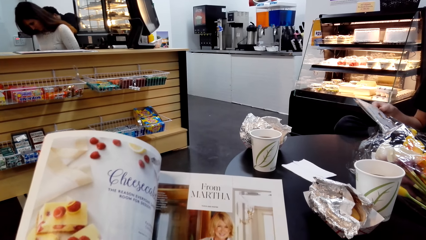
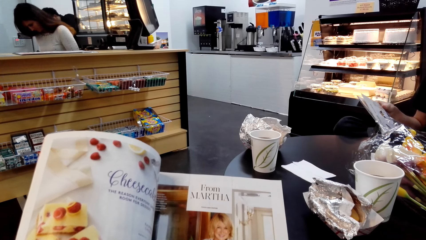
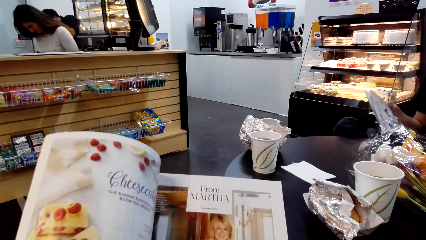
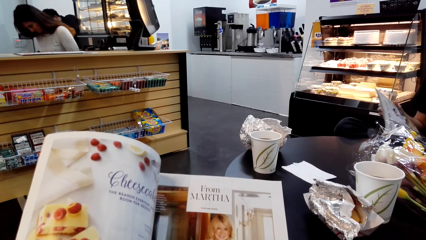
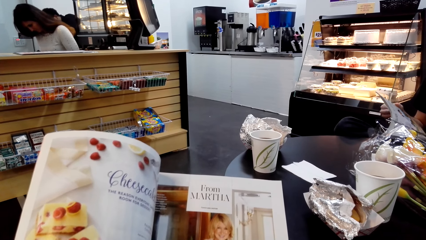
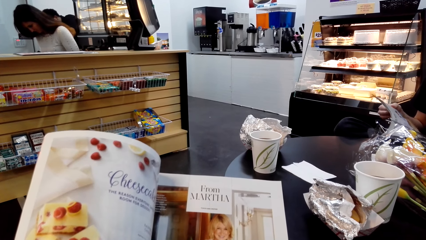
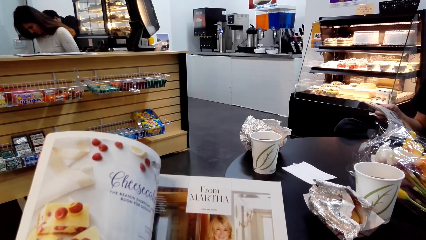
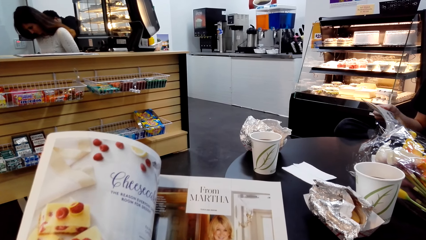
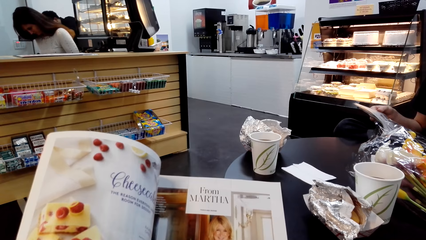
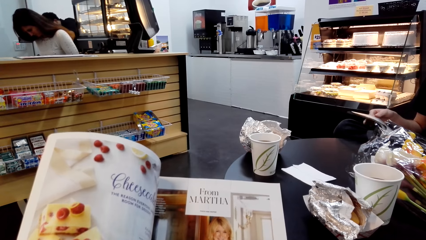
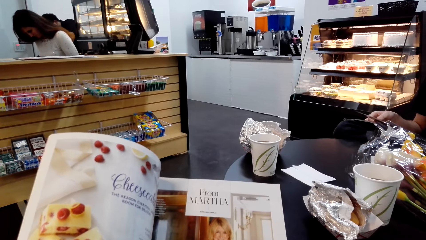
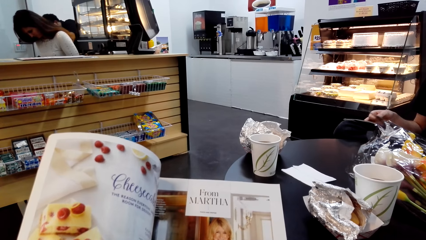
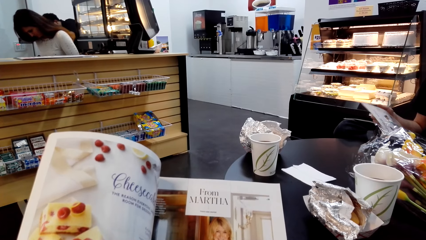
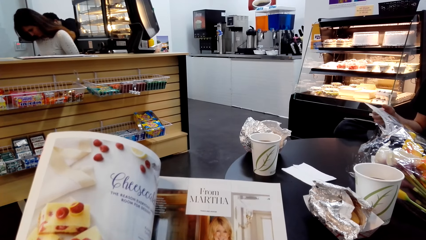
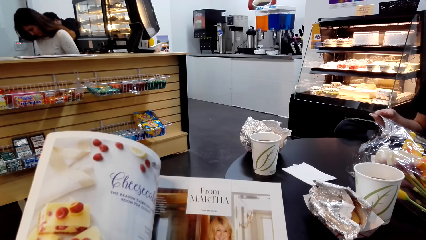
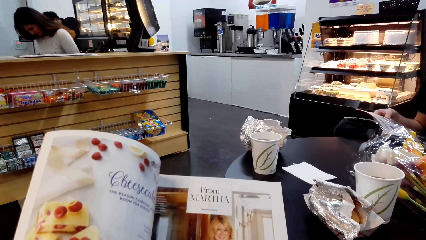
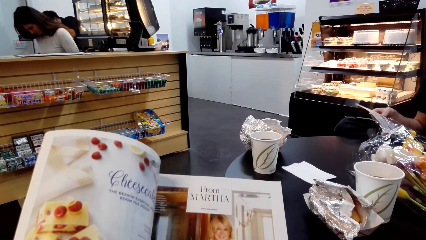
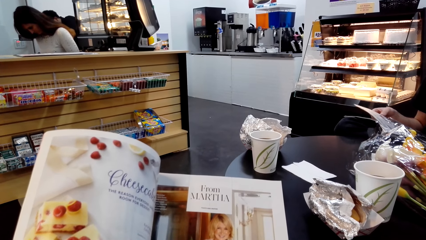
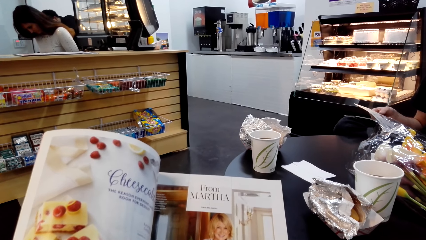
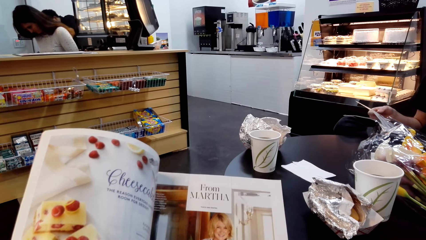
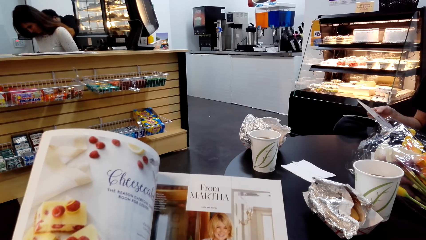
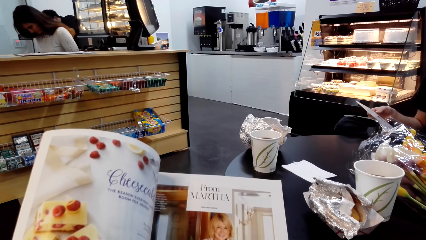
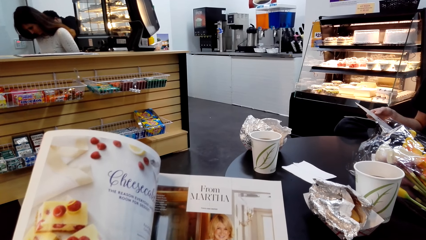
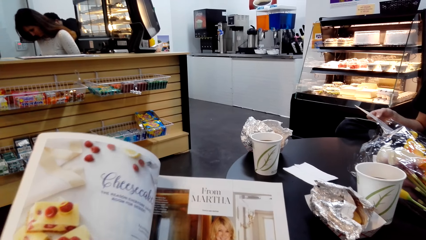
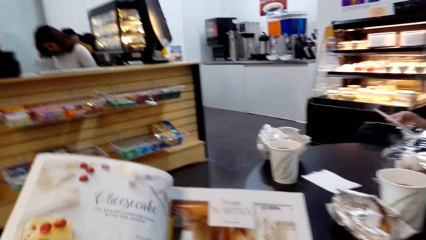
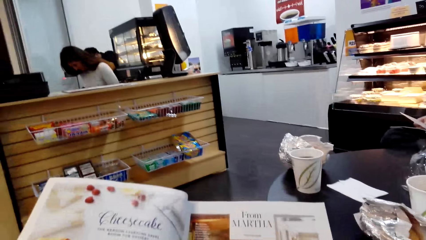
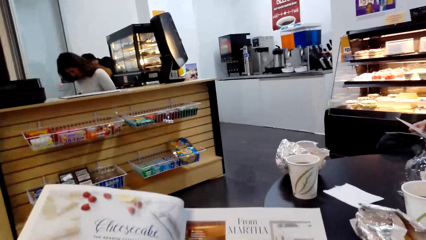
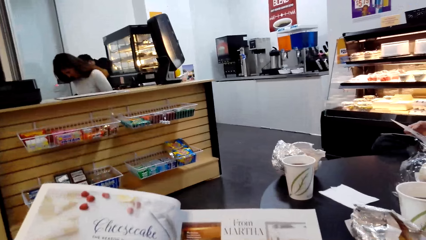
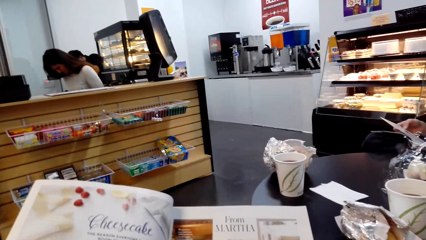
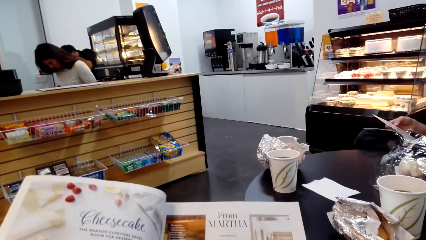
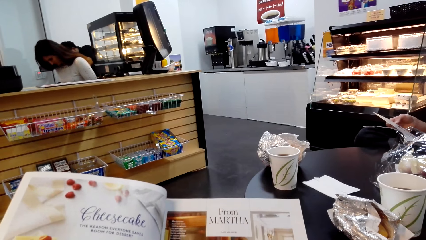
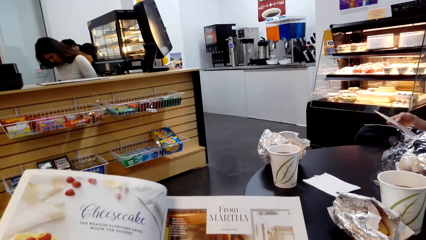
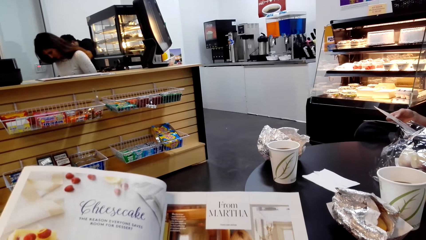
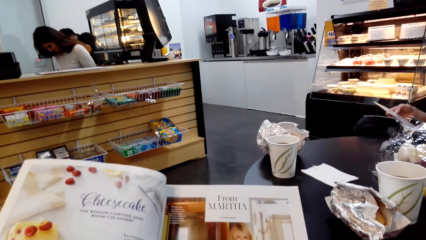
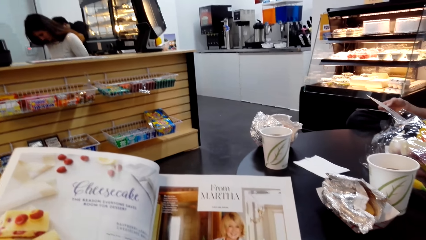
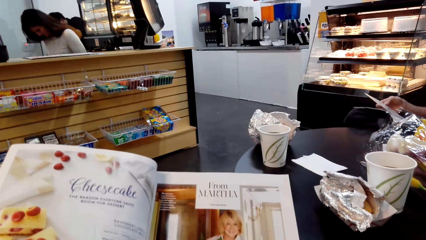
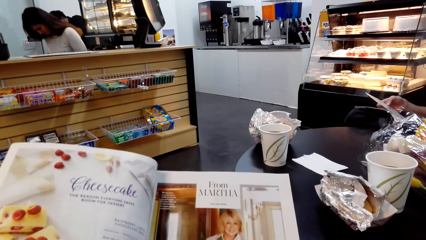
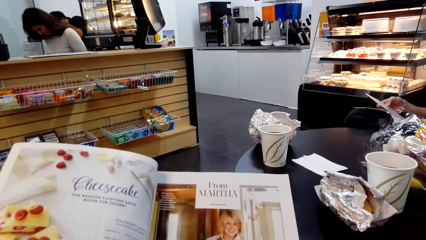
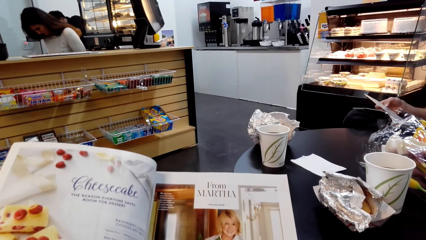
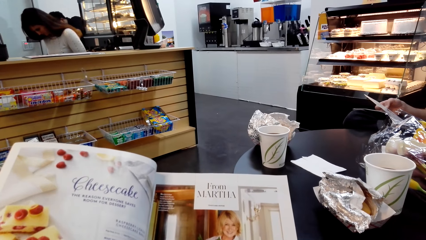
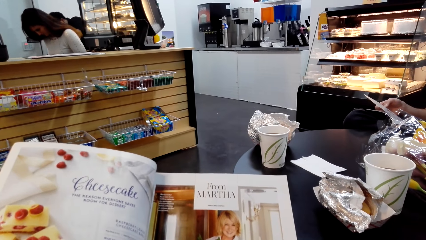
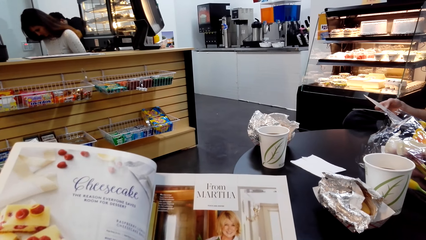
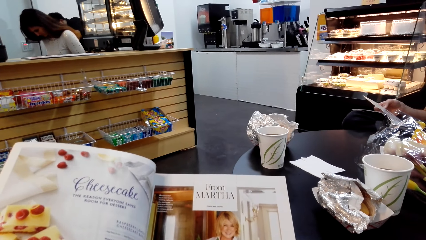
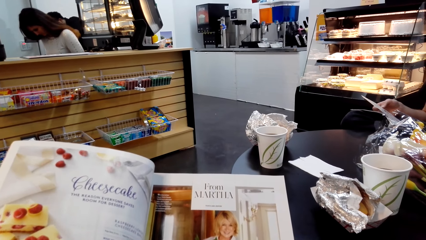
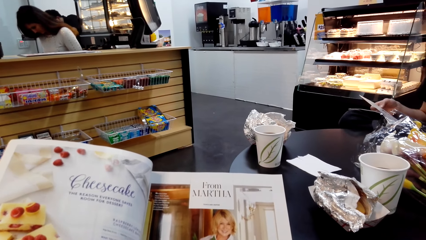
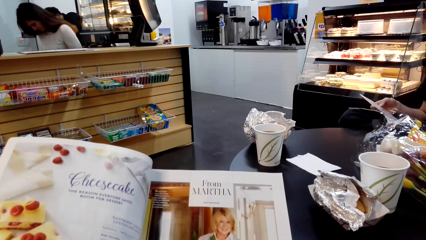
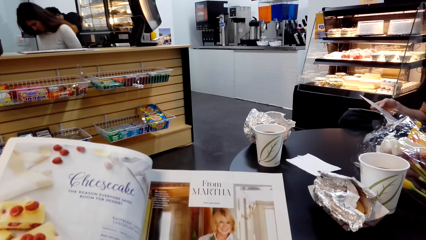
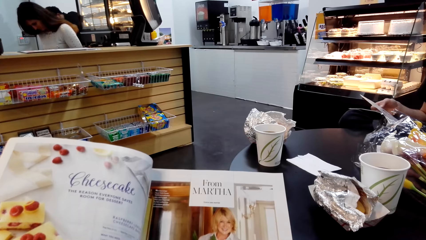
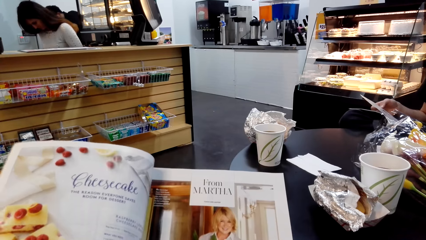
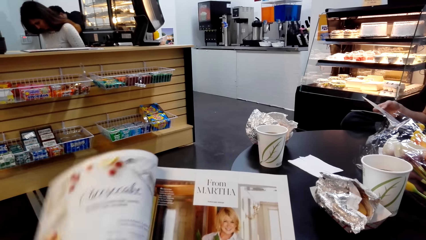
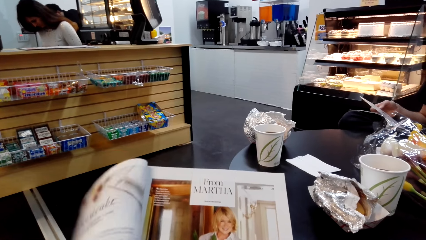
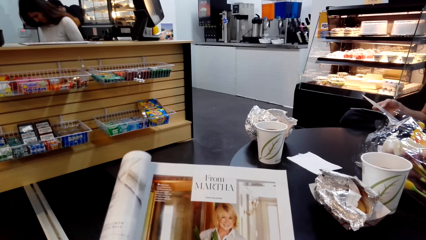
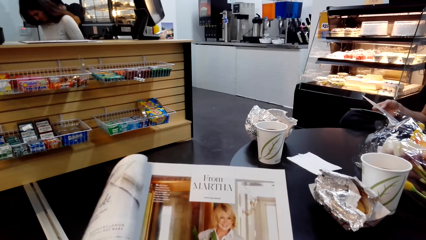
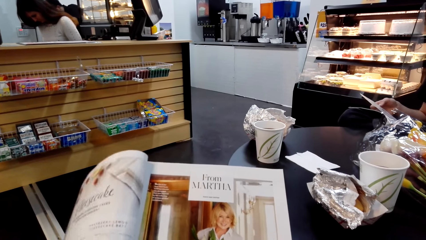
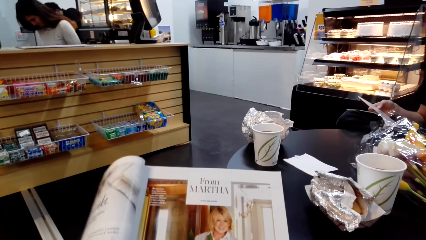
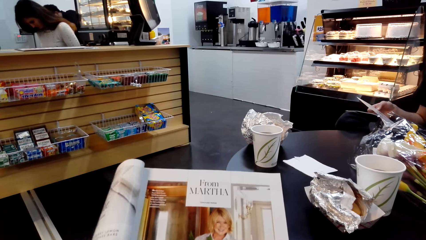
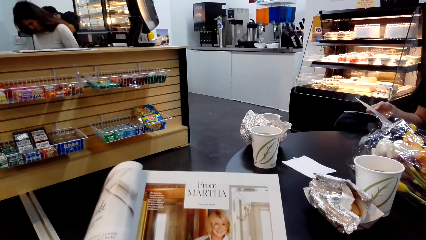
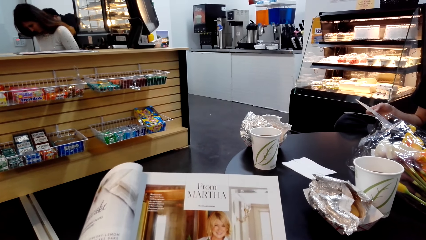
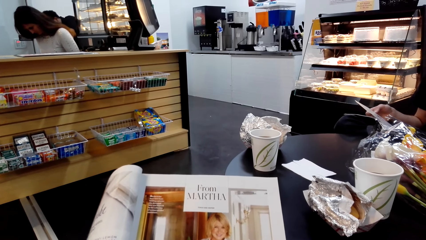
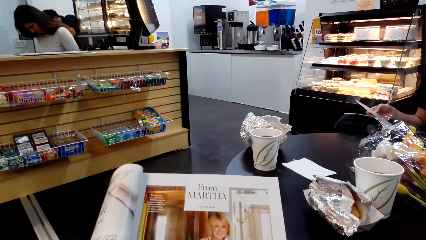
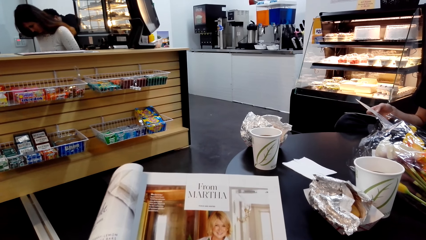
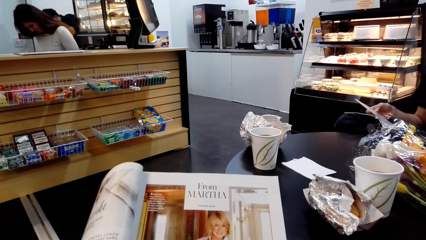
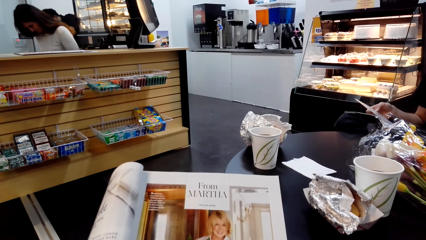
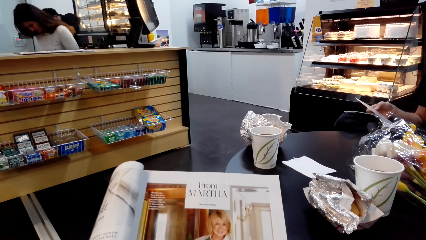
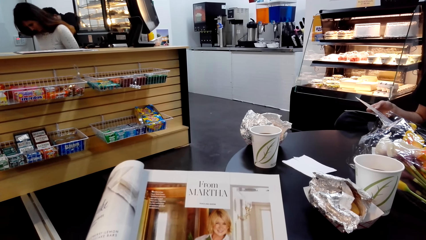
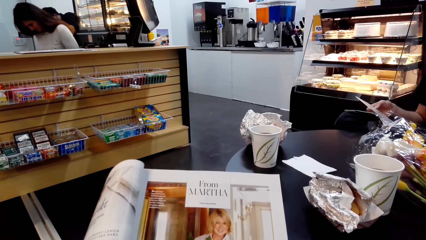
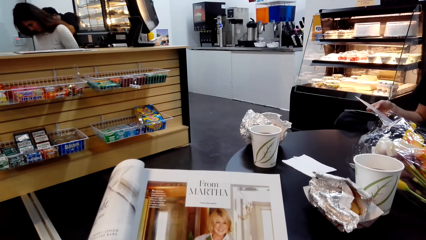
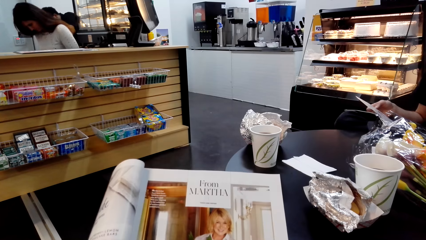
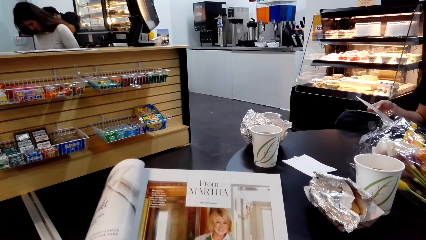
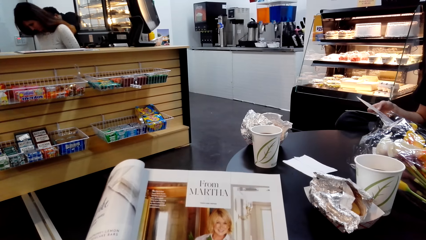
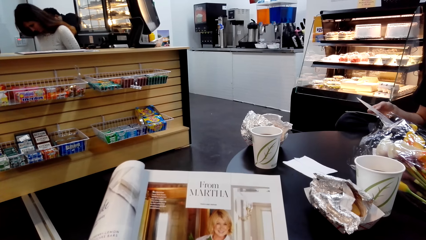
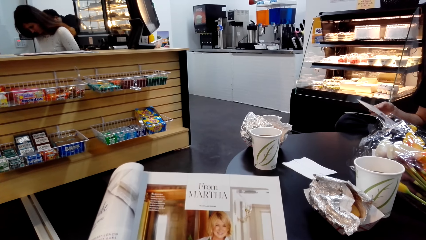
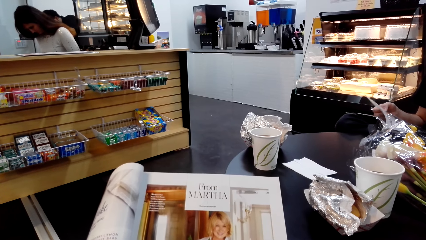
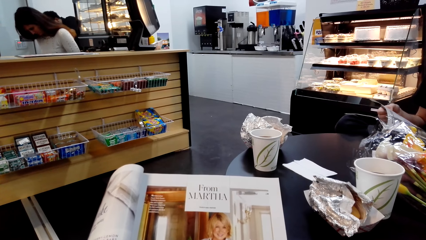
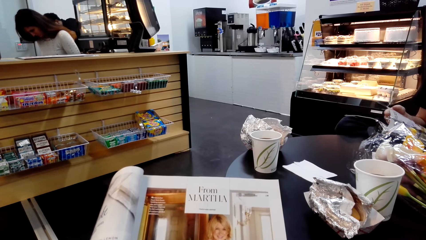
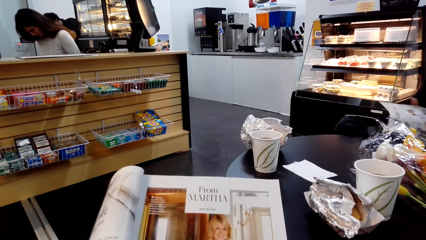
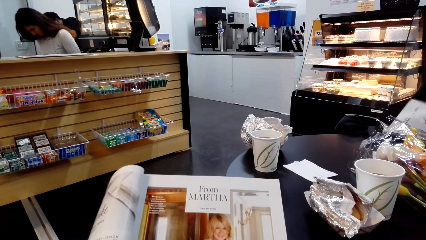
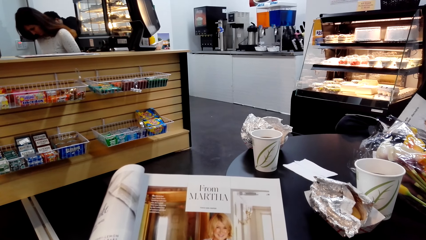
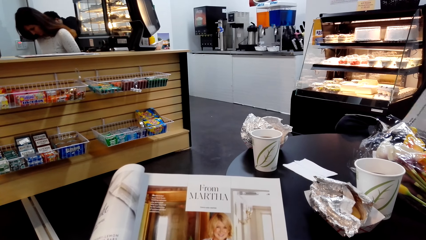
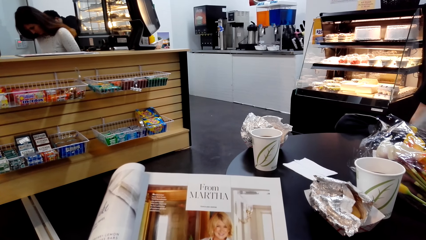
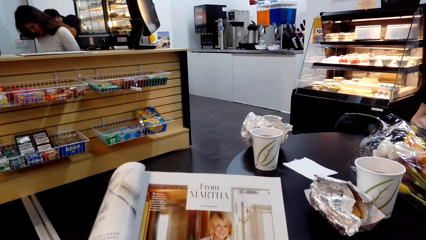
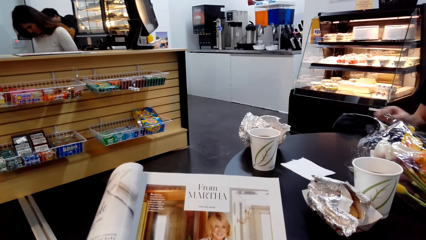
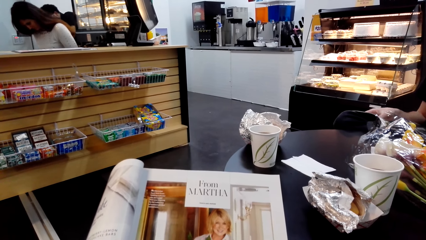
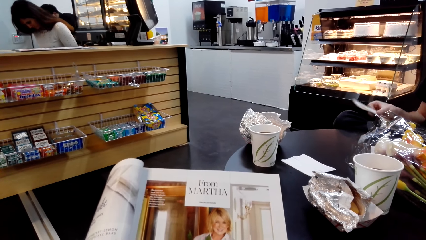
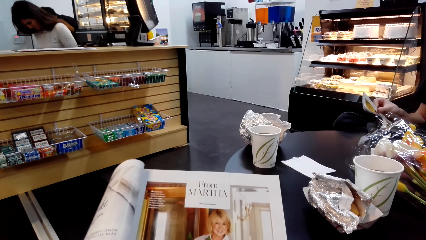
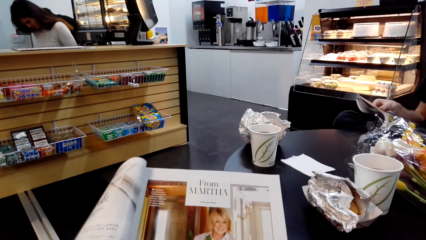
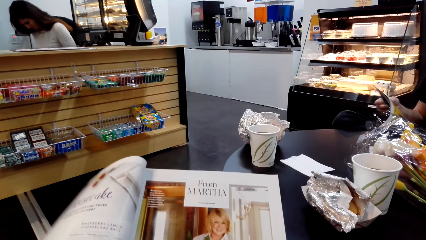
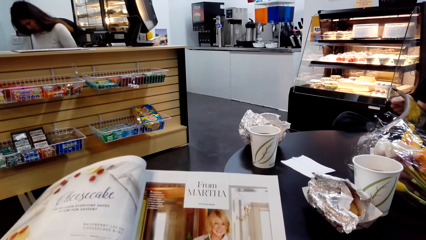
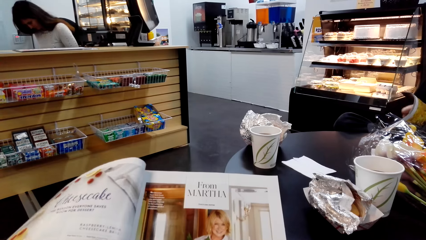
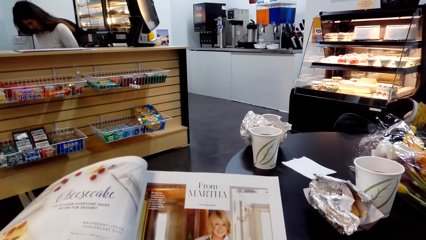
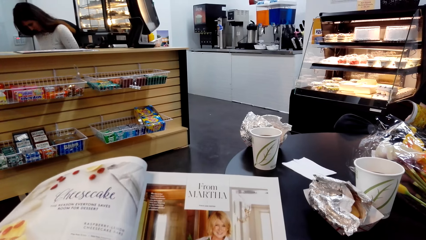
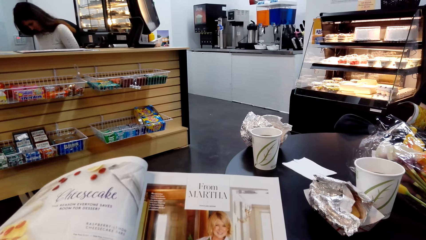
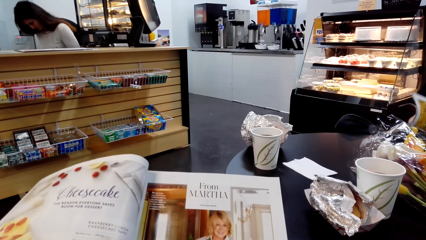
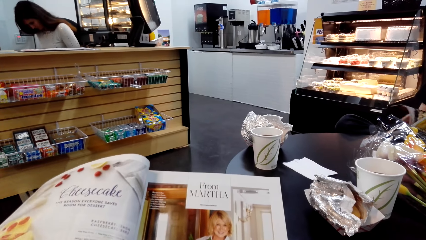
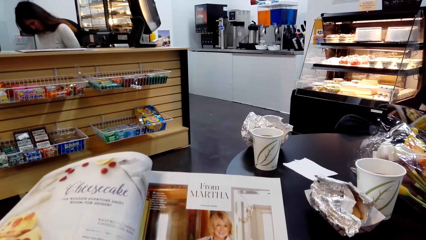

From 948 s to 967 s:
A man looks at the book. The camera wearer looks at the book, touches the book, and looks at the book. The man opens the page of the book. The man continues reading a magazine. The camera wearer looks at the book. The man opens the page of the book.
